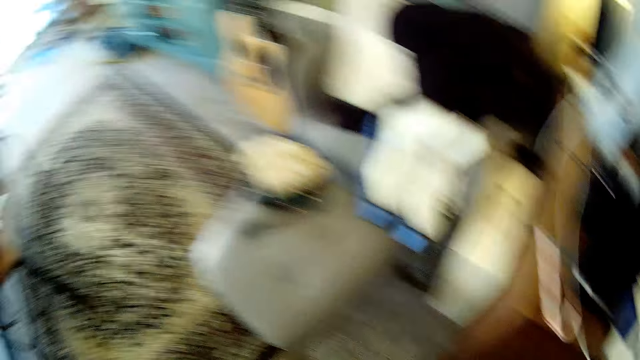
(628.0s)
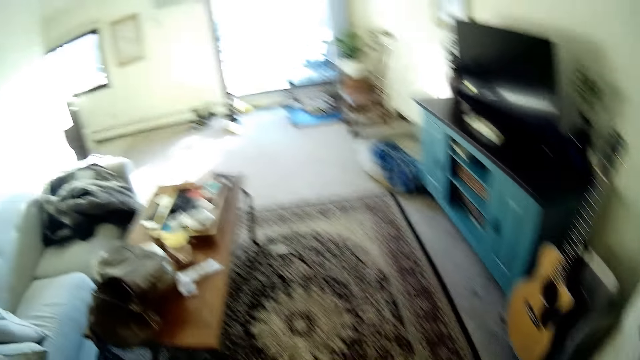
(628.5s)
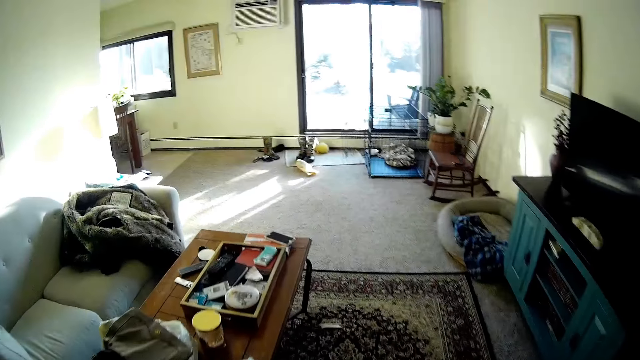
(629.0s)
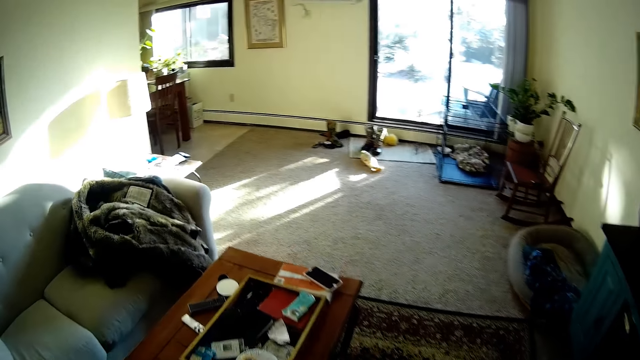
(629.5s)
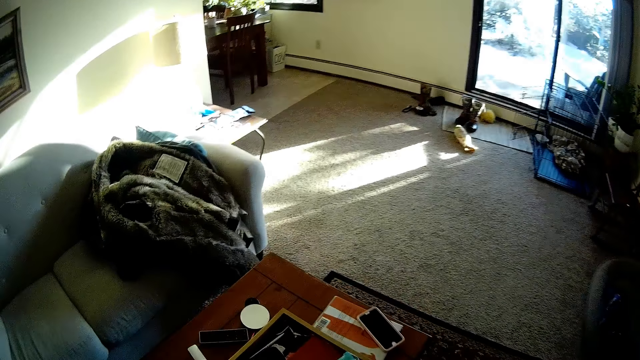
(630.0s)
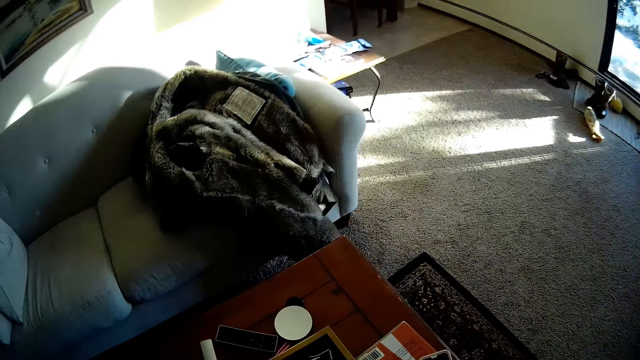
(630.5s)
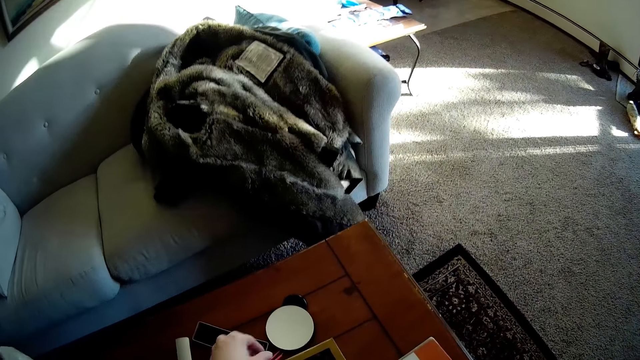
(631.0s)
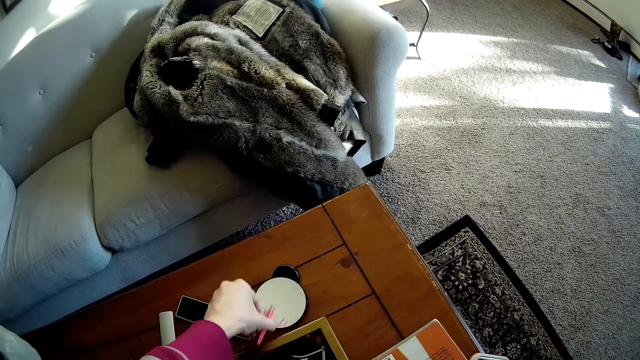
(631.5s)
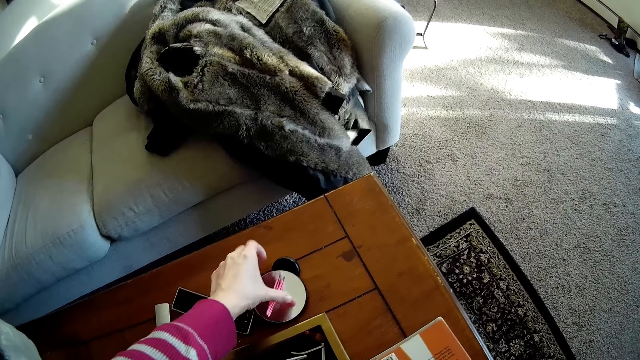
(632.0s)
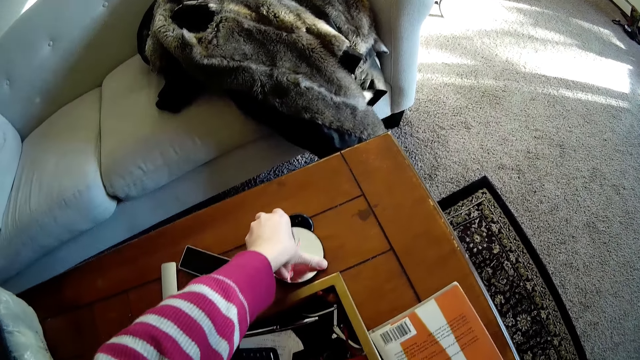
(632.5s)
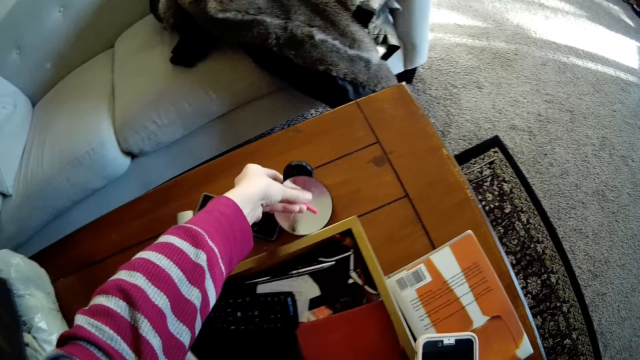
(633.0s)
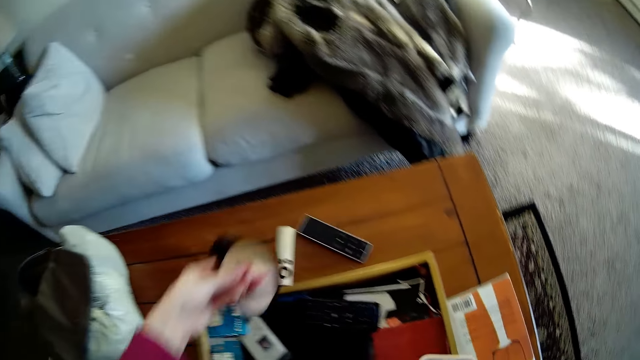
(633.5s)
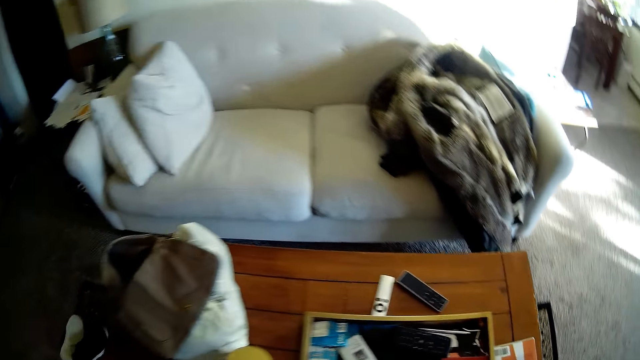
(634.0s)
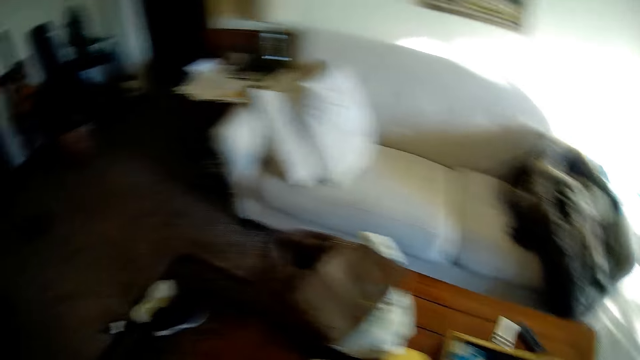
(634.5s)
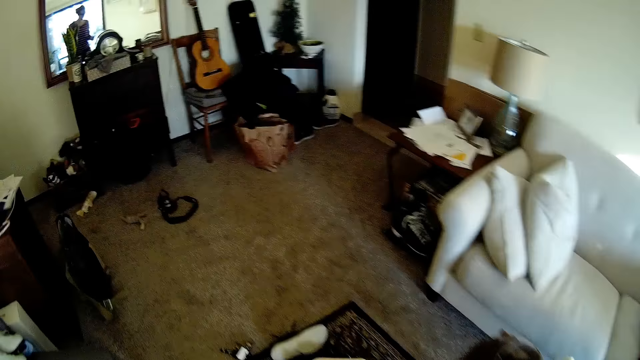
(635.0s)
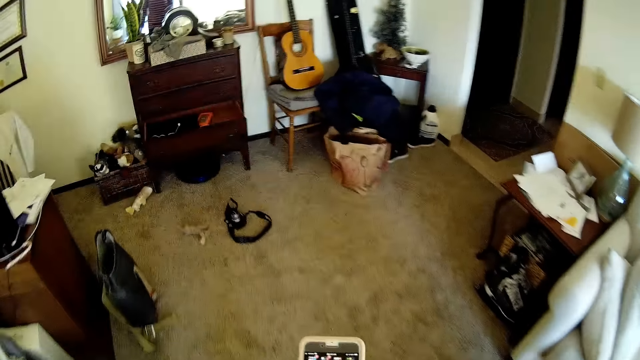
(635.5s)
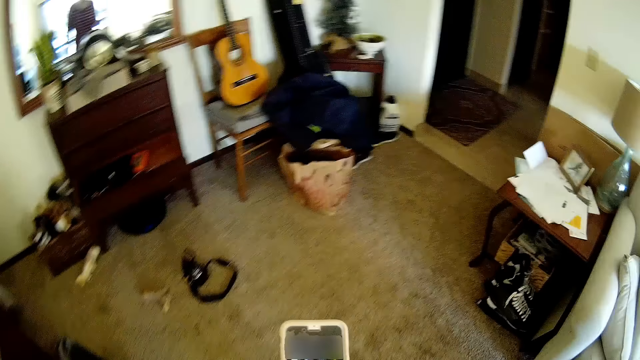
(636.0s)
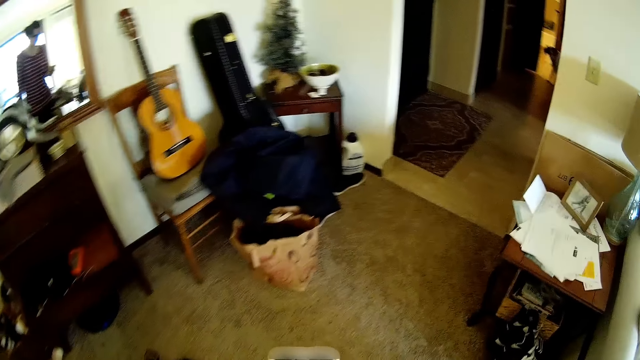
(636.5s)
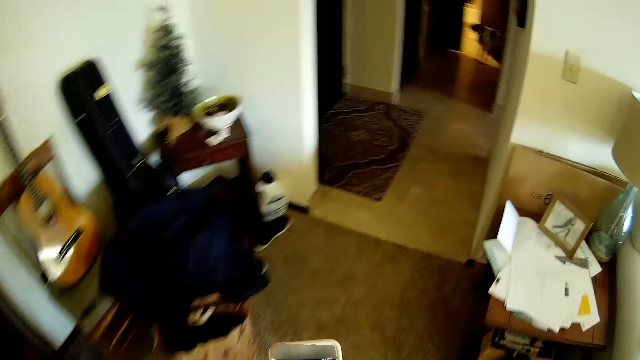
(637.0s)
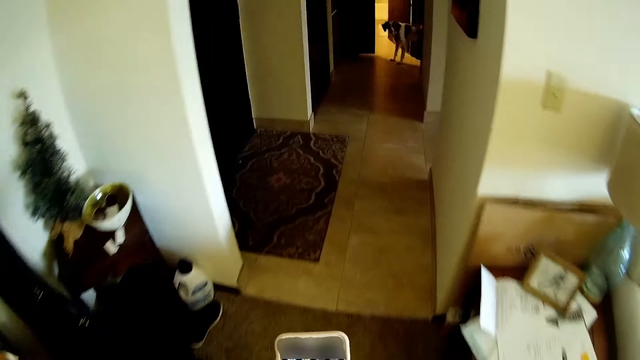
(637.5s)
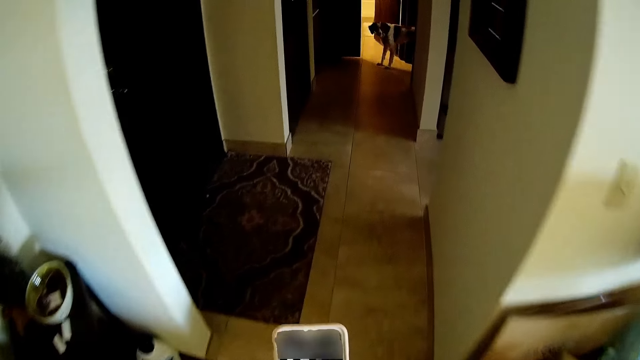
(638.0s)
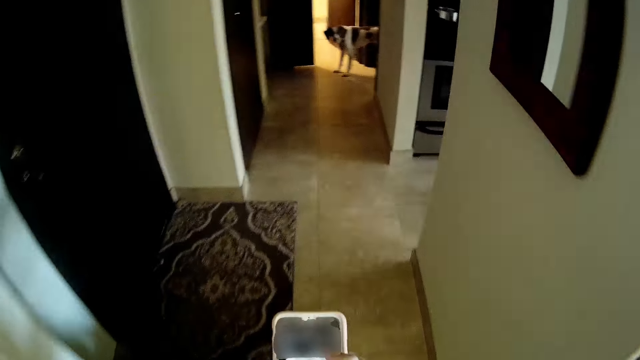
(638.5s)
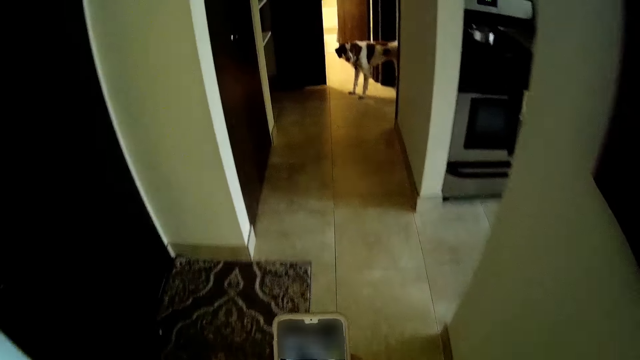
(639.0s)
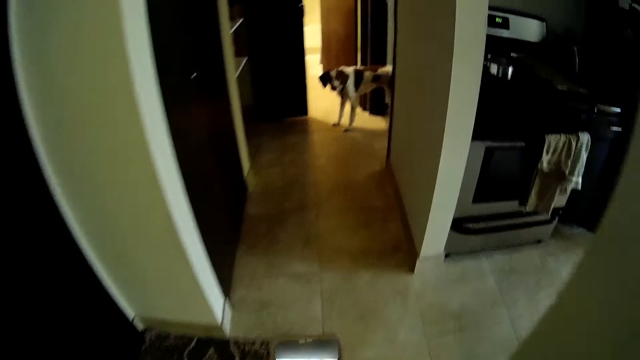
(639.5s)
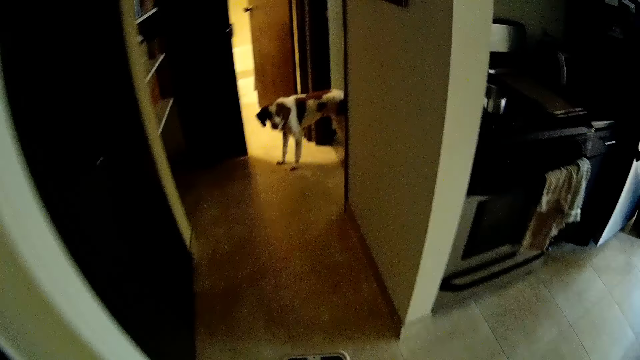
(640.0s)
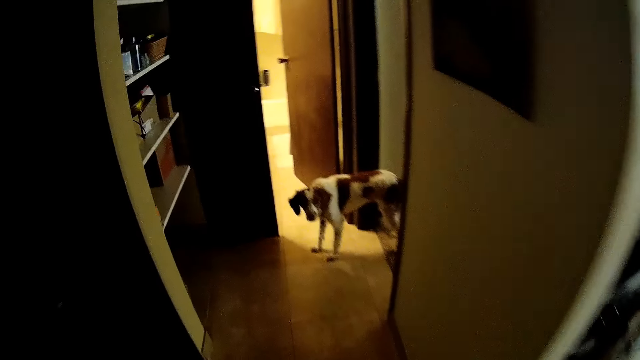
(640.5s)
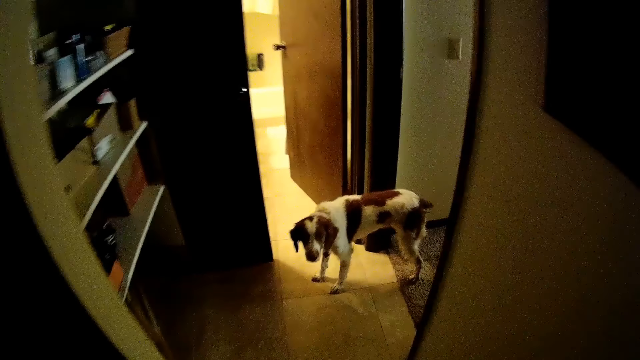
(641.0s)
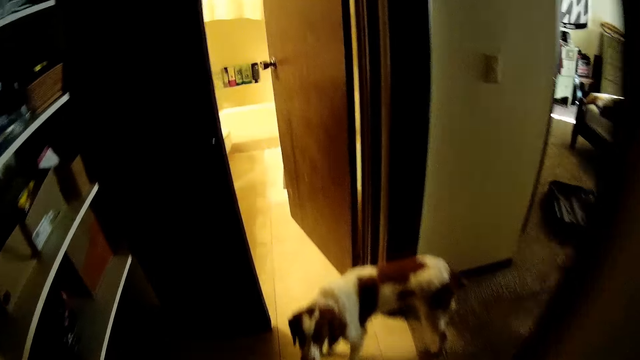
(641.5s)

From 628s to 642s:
The camera wearer moves towards a table. She moves a pencil from the table to the top of a small mirror with her left hand. She picks up the small mirror and the pencil from the table with her left hand. She picks up a phone from a book with her right hand. She moves from the living room into the toilet. She operates the phone with her right hand.

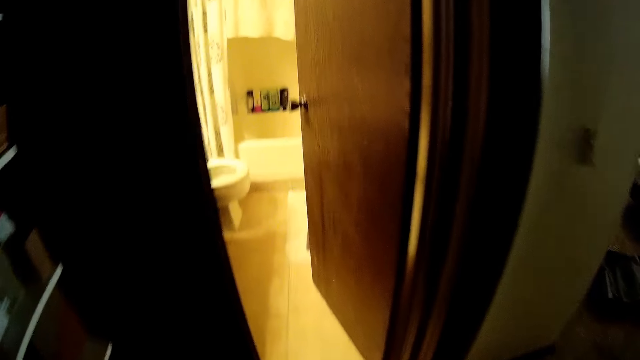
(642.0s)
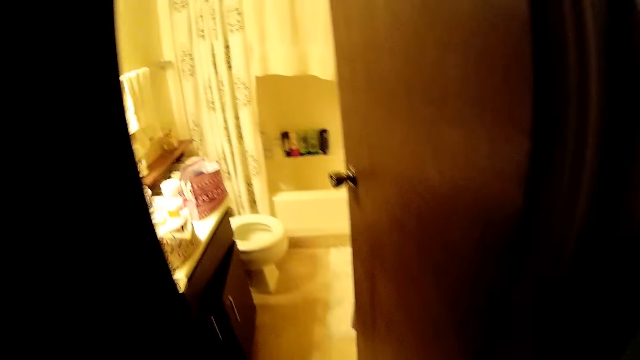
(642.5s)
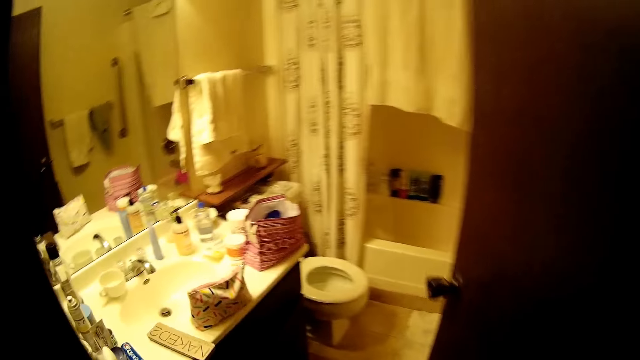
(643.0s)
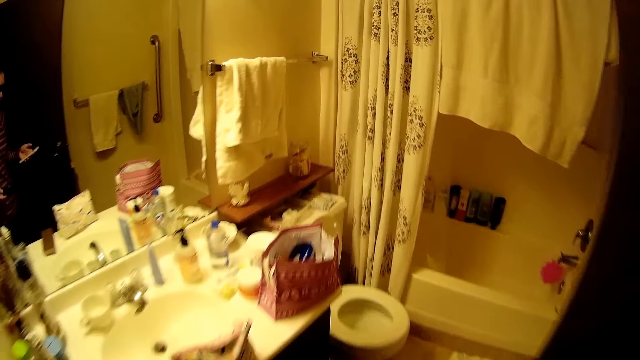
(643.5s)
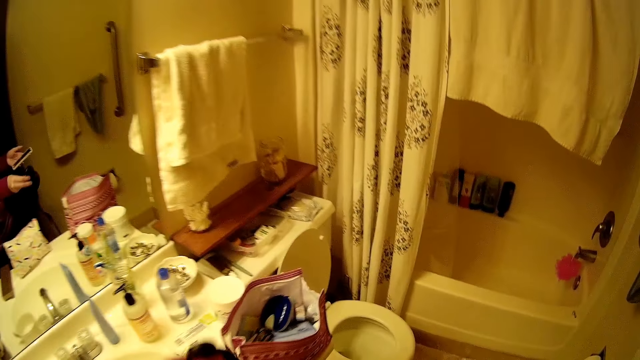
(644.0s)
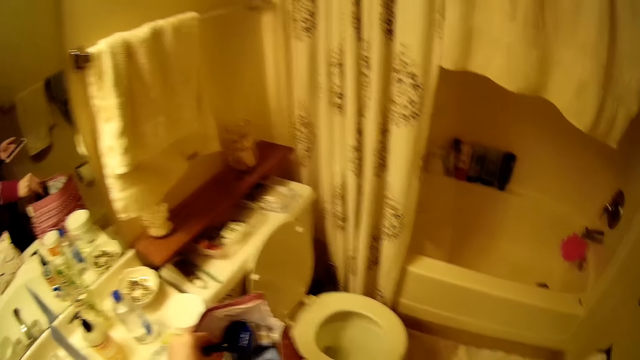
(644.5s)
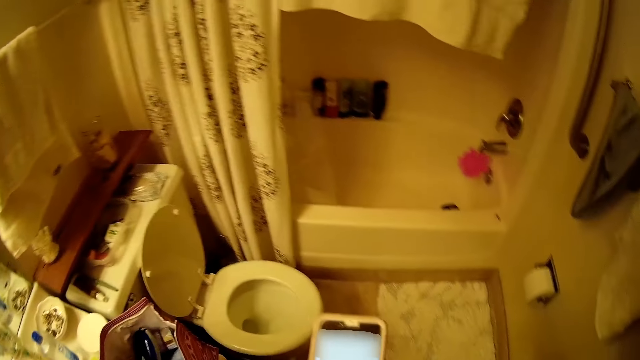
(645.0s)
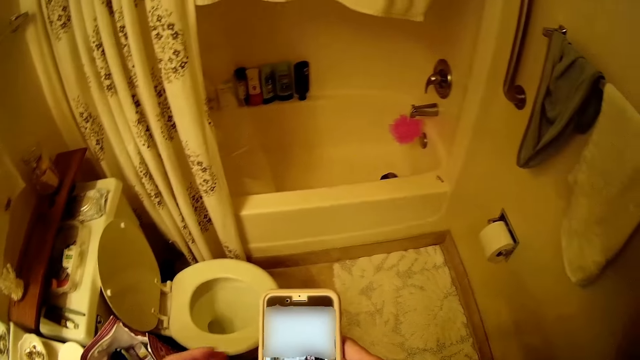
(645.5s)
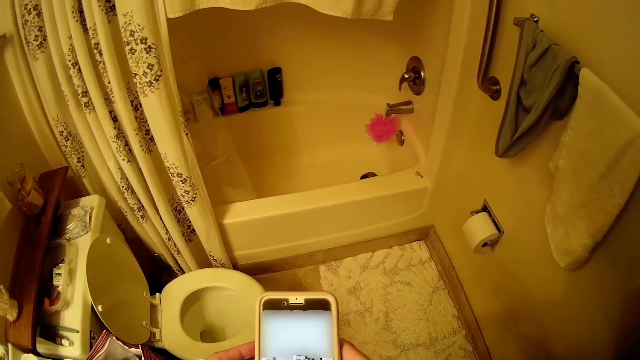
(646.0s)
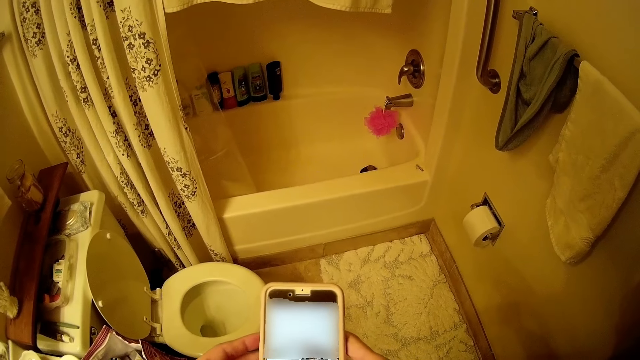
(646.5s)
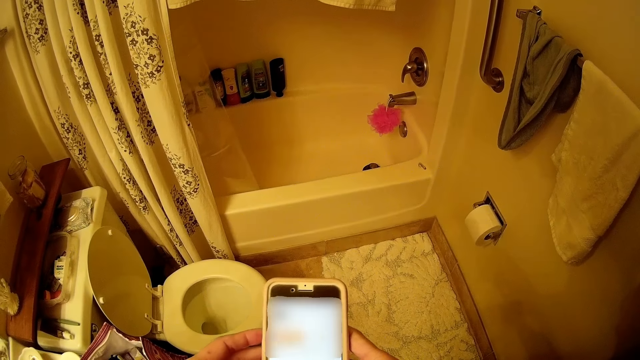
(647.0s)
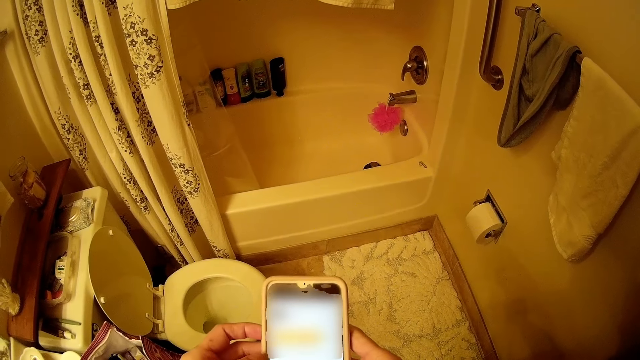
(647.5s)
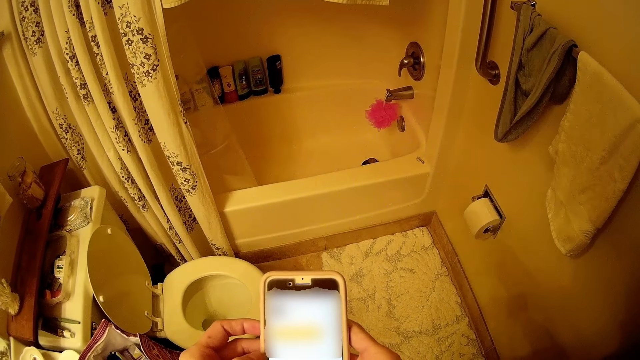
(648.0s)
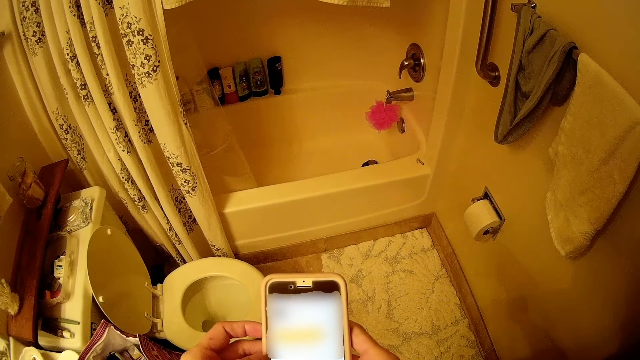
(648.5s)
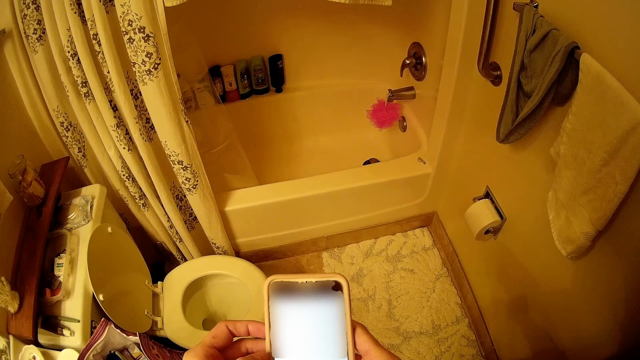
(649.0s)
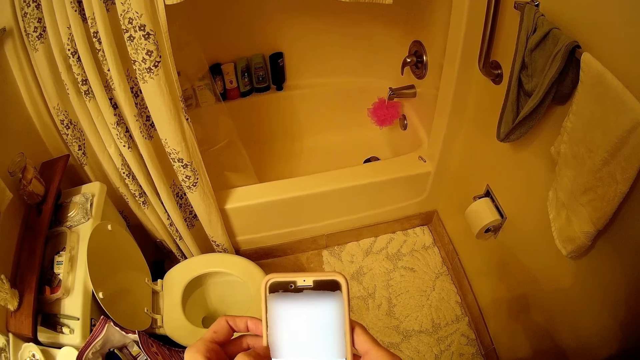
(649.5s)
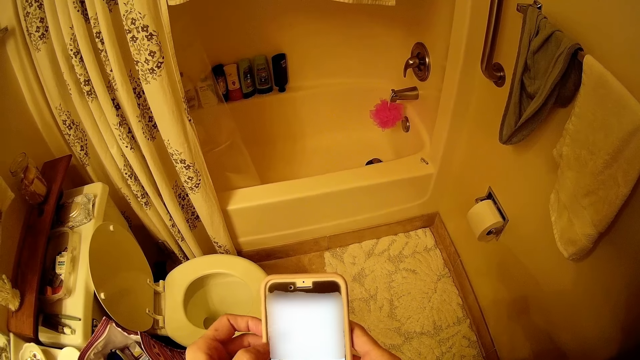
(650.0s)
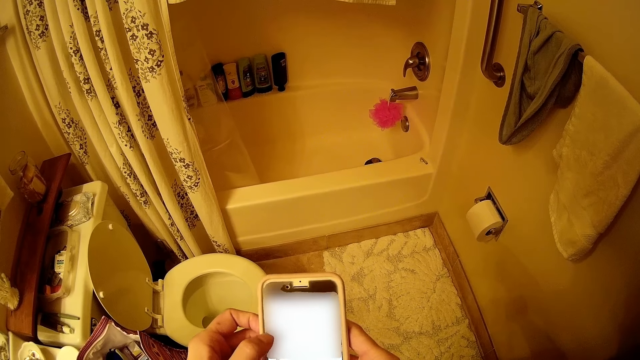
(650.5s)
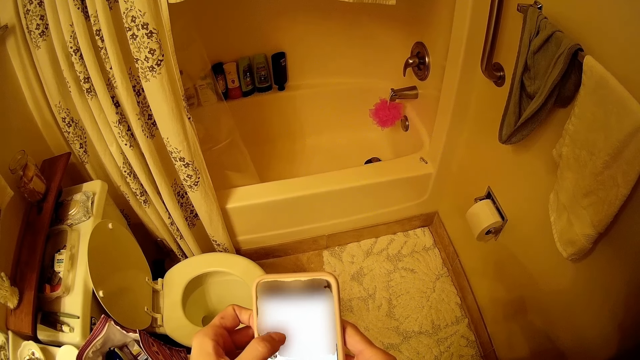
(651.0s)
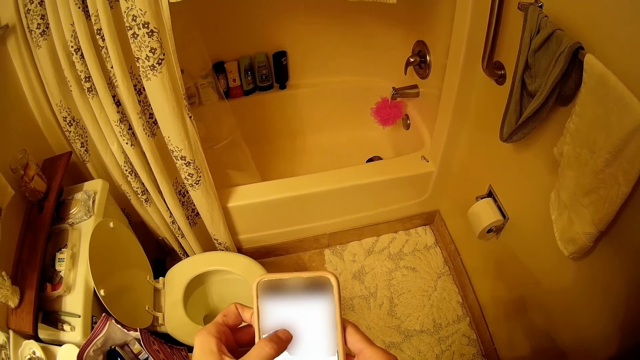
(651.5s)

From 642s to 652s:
The camera wearer drops the pencil and the small mirror into the cosmetic bag with her left hand. She holds the mobile phone with both hands. She operates the phone with her hands.
